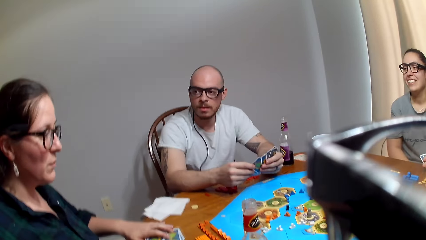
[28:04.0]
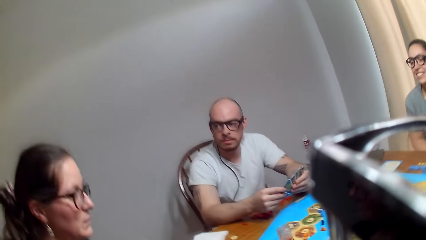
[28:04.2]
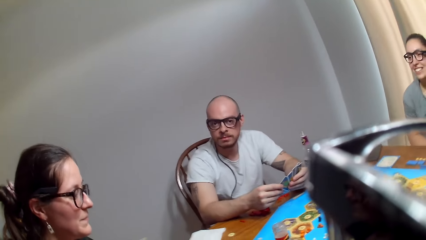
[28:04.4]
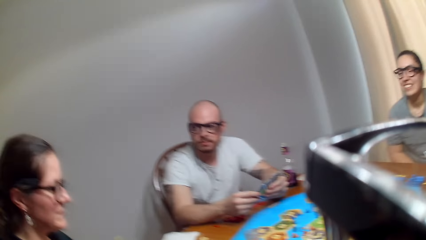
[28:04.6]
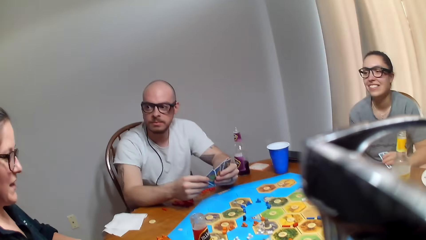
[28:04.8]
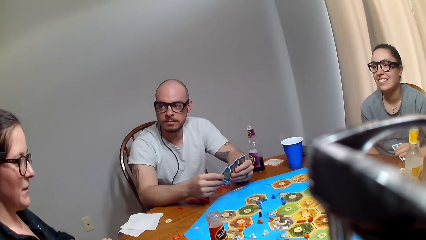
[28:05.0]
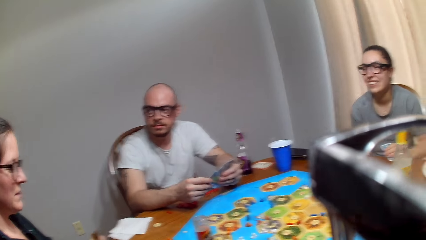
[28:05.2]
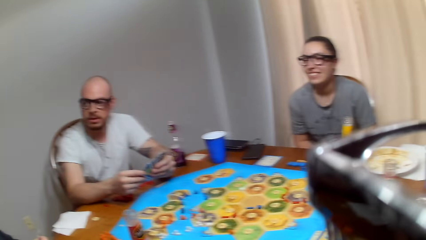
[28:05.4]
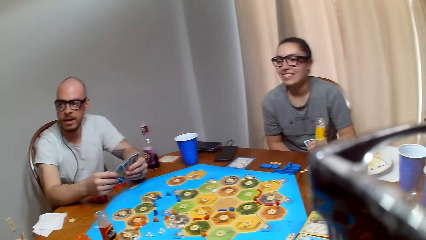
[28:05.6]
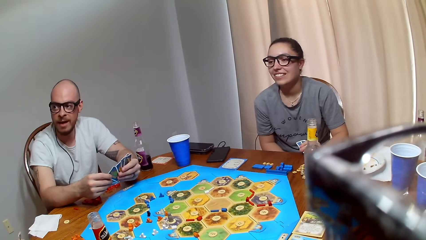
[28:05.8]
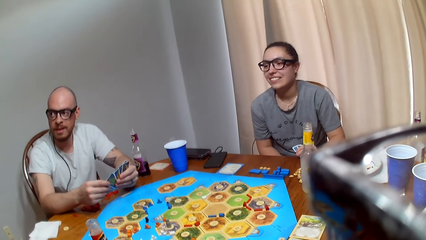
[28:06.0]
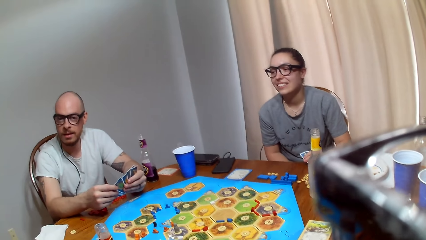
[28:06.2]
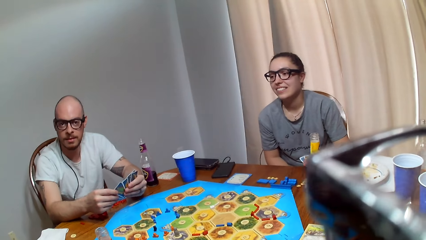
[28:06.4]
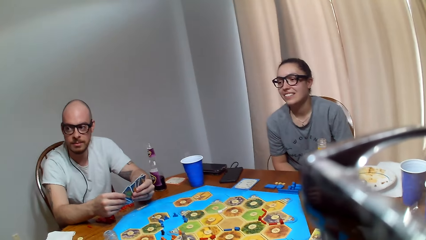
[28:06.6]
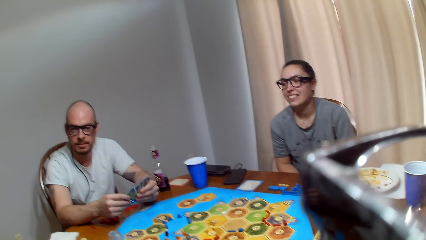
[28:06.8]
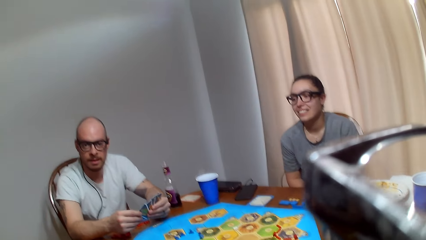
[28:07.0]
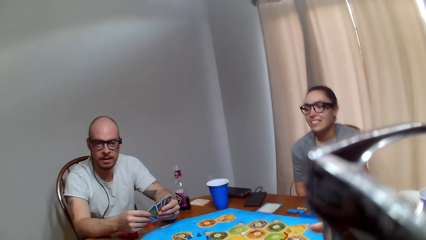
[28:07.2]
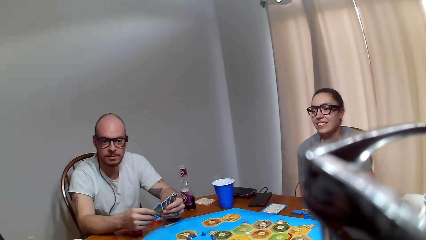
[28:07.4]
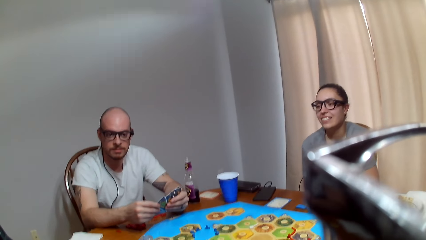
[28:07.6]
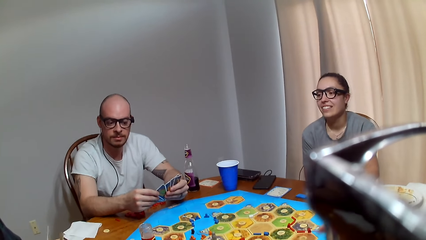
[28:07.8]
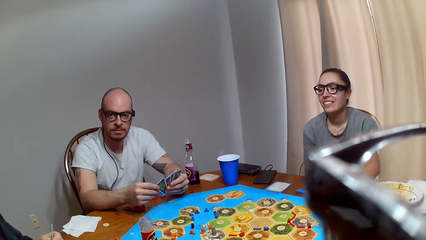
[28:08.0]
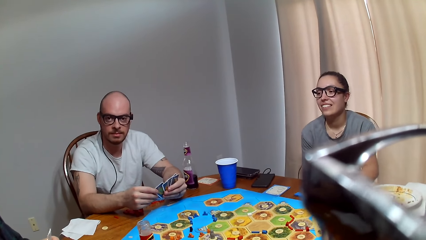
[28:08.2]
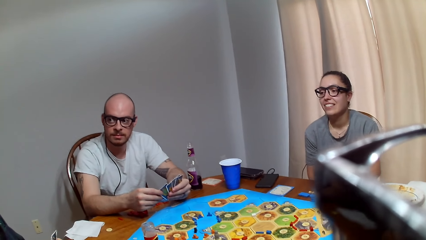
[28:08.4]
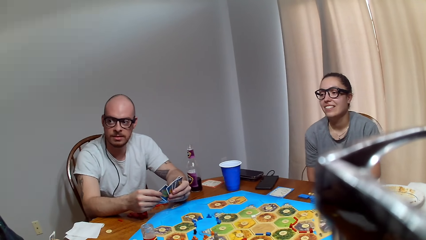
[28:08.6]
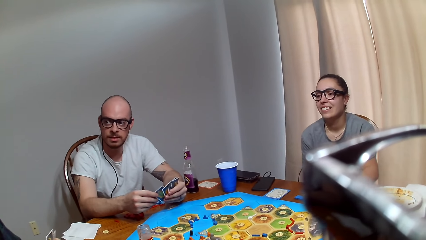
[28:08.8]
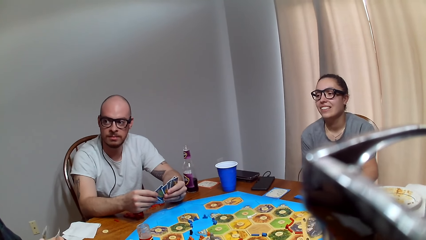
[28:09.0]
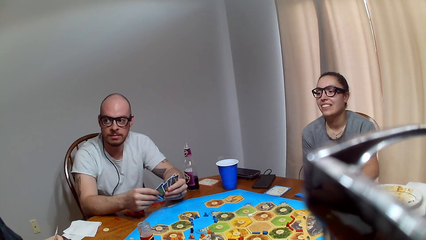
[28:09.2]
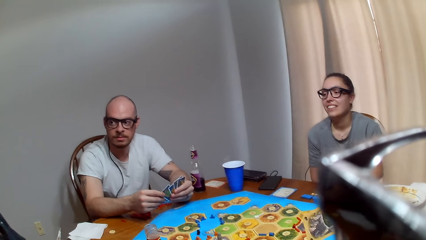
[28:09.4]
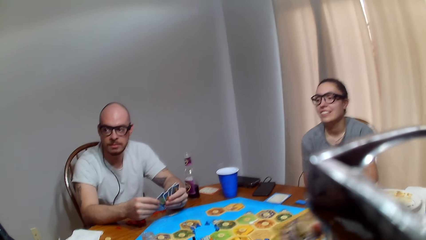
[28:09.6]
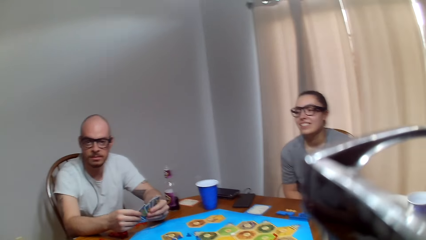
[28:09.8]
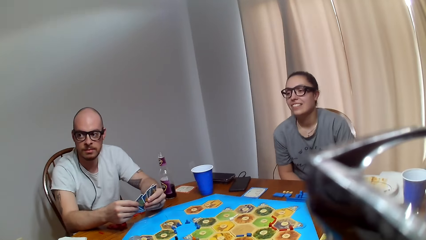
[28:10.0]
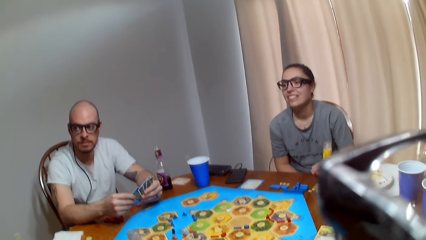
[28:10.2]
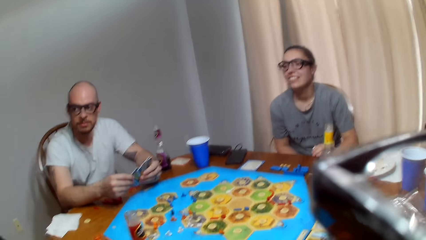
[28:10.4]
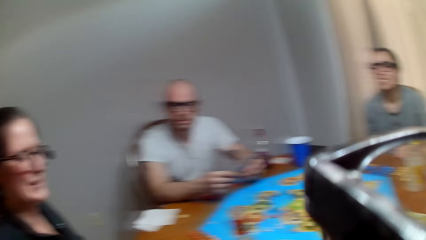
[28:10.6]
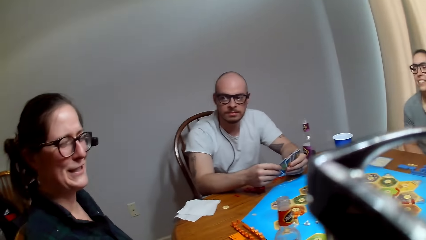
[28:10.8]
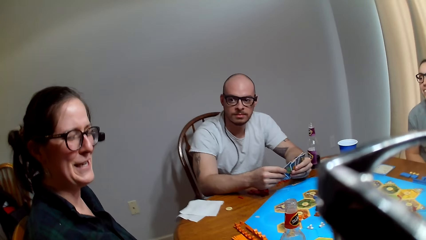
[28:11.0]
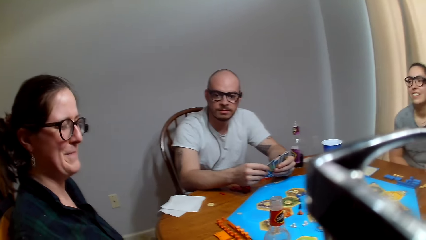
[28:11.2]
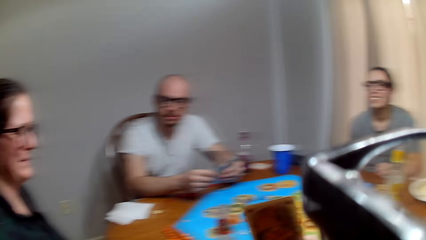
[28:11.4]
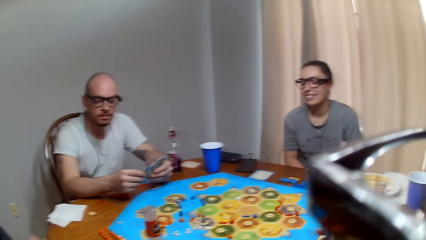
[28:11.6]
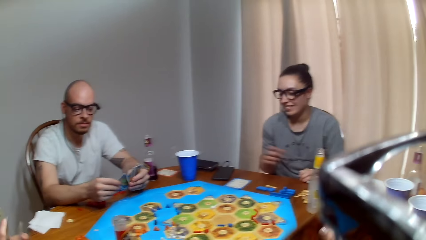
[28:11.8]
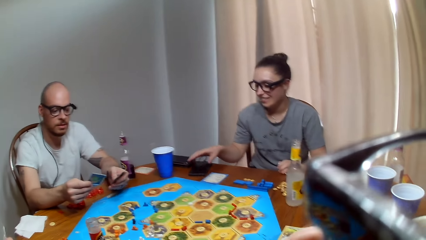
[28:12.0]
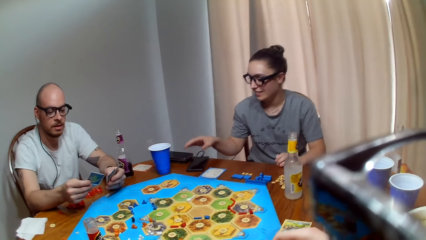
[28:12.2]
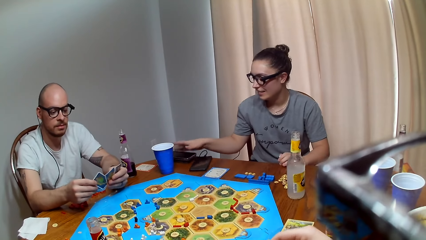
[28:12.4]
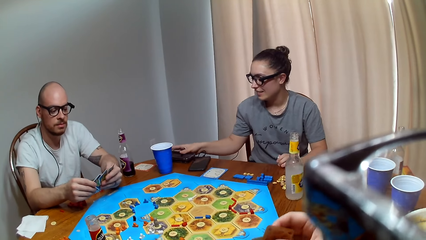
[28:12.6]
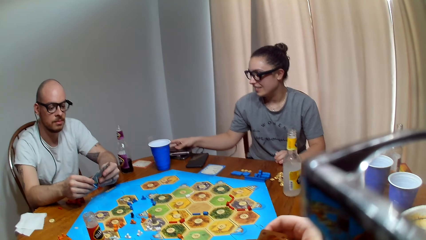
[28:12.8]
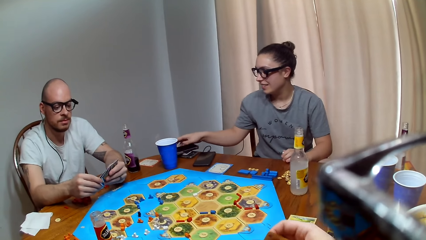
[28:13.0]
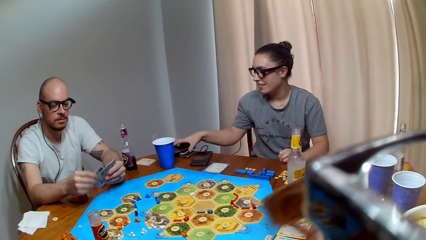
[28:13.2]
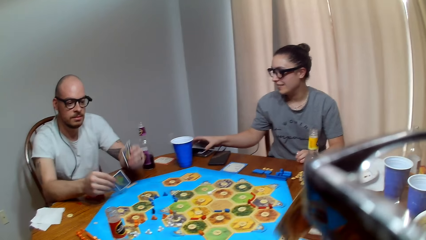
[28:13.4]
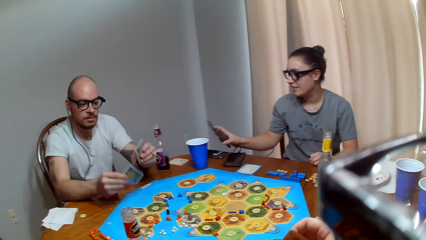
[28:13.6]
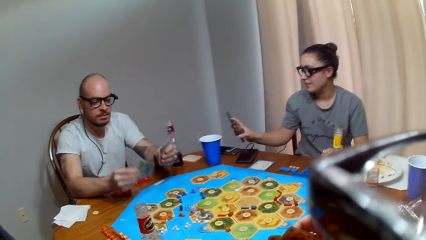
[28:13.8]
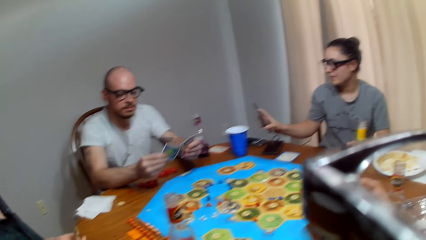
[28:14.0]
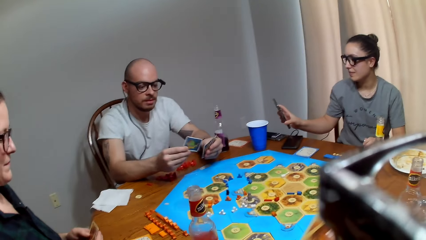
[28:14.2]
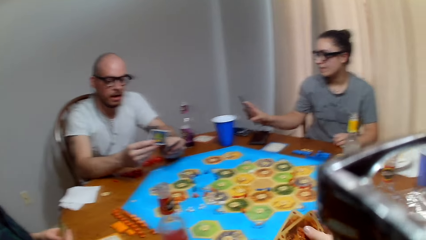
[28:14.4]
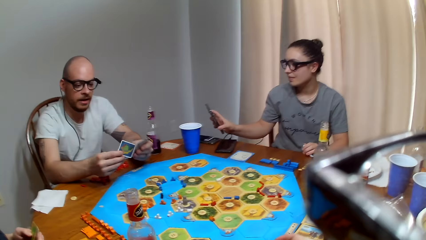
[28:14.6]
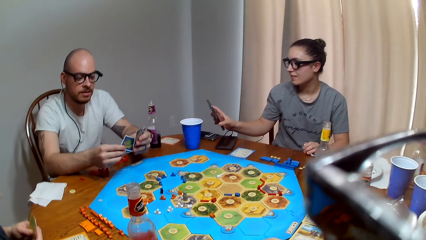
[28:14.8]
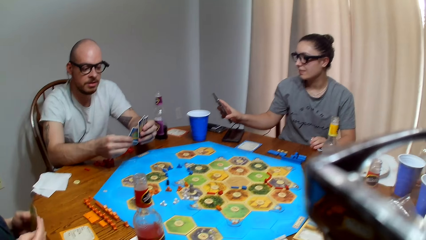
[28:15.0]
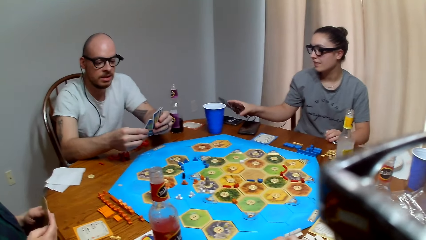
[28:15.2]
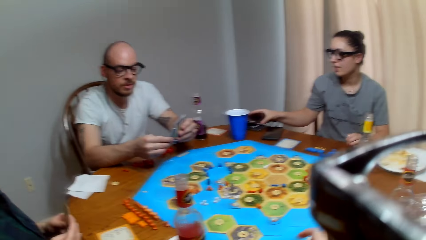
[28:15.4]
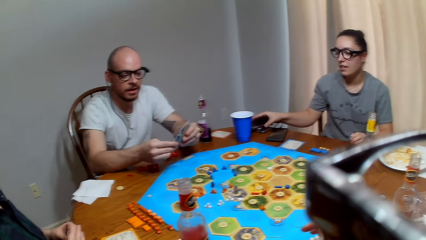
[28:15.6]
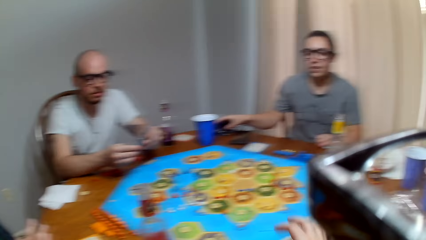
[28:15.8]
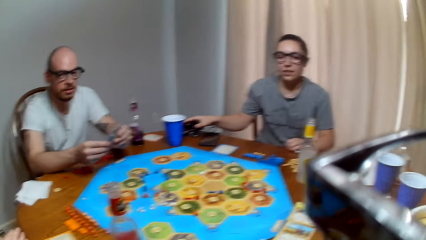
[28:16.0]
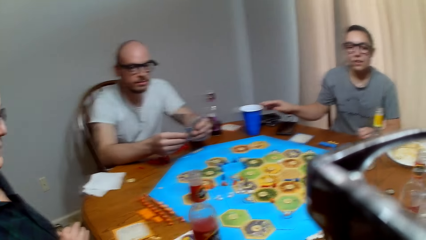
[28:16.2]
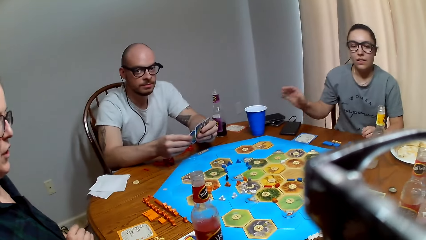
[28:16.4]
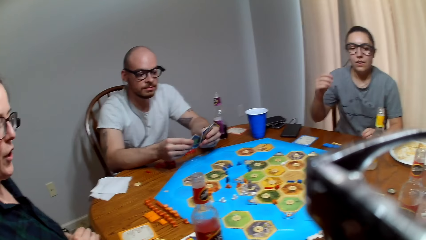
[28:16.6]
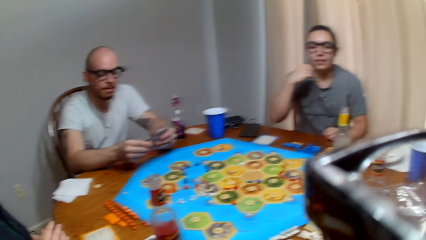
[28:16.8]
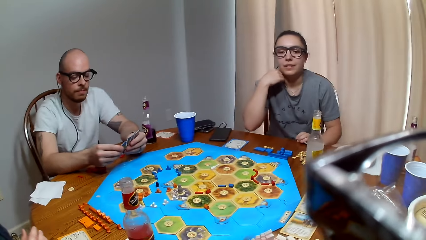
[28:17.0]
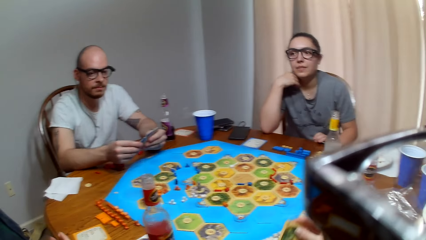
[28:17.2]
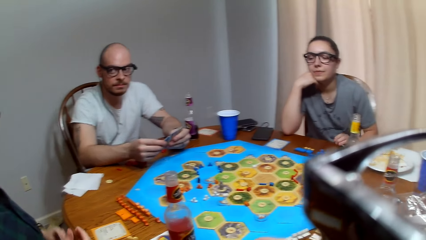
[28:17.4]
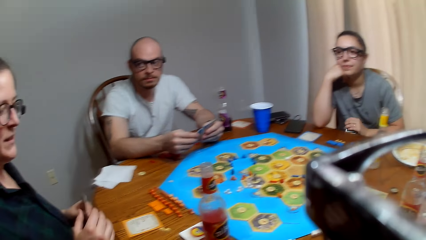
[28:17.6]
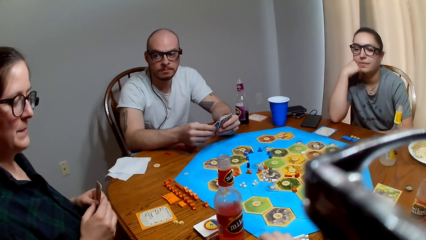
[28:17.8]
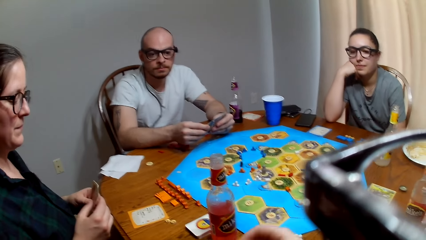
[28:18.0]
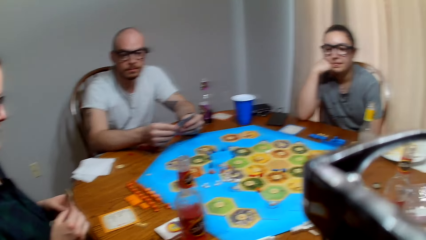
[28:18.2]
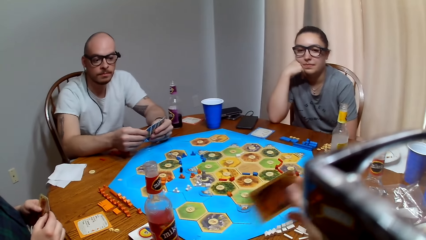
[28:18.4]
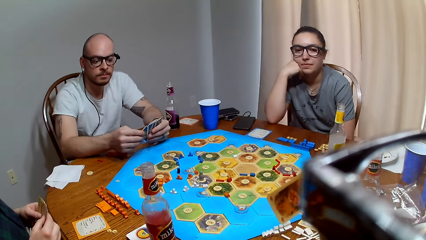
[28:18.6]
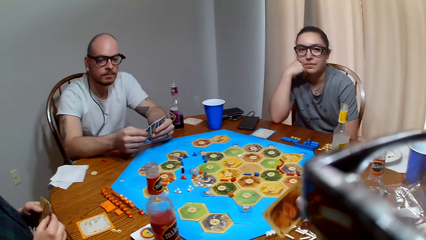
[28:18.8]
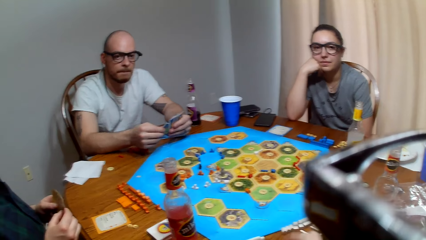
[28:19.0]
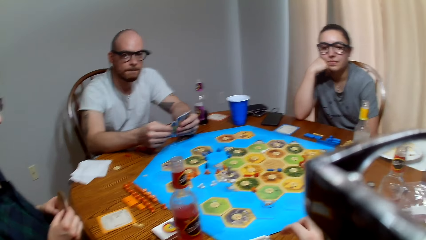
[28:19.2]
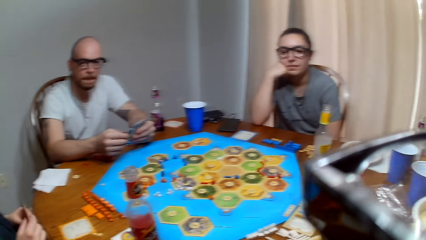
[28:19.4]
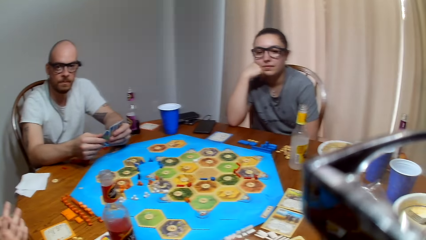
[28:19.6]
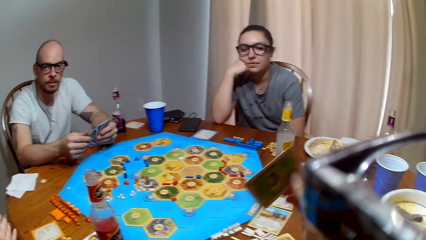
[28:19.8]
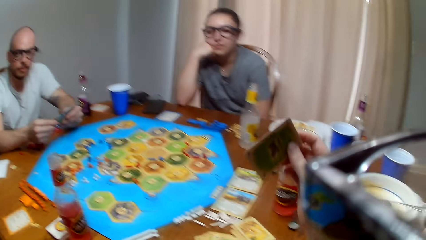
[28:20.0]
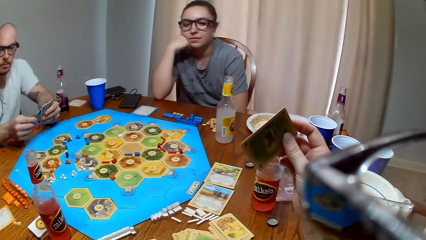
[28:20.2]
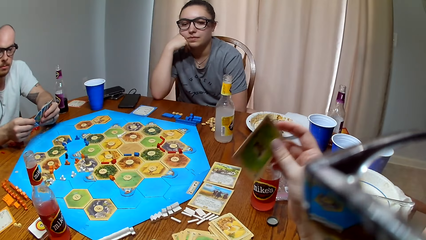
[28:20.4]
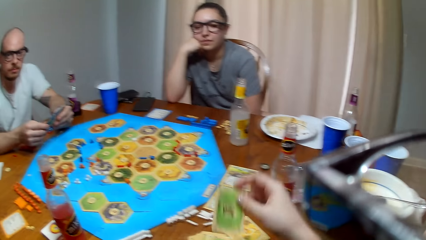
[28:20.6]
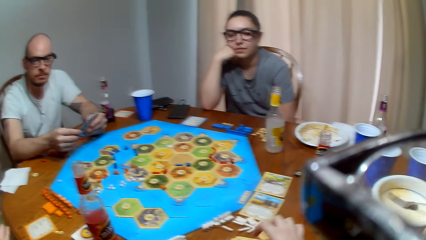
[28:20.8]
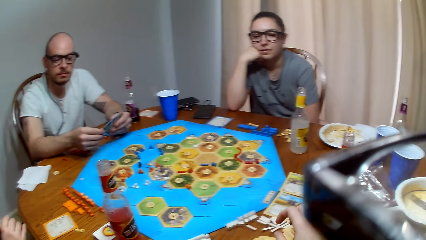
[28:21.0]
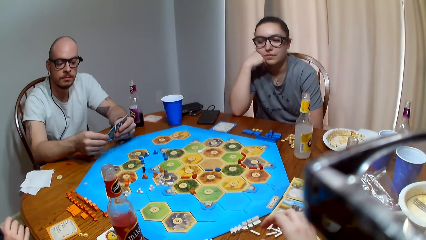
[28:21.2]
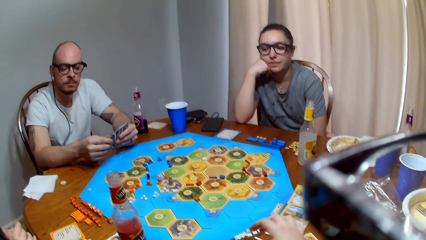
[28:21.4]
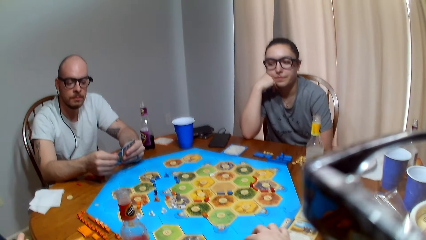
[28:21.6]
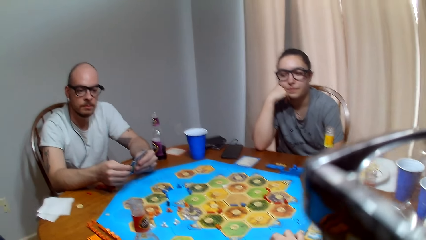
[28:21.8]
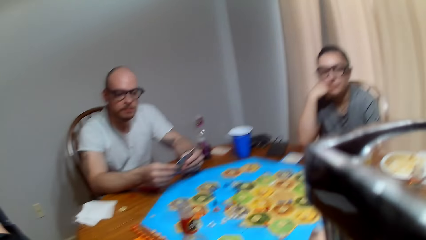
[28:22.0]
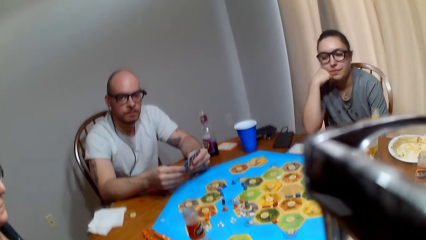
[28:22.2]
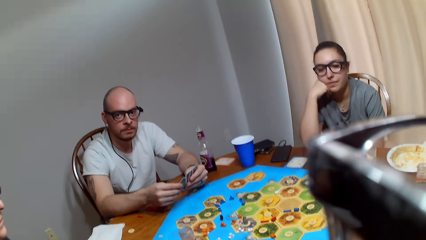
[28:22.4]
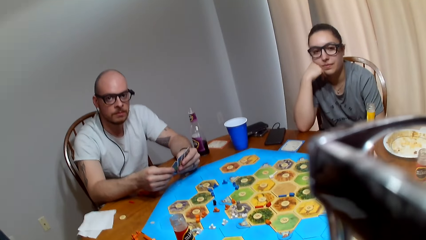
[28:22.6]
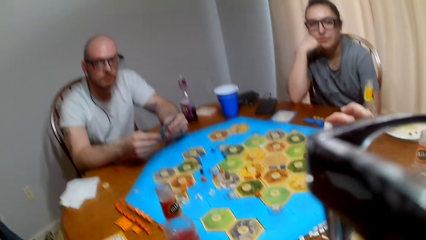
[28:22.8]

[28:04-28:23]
A woman picks up the cards on the table. The camera wearer converses with the woman. The woman responds to the camera wearer. A man speaks to the woman. The camera wearer speaks. The woman speaks to the camera wearer. The camera wearer picks up a card from the woman. They hold cards. Another woman picks up her phone. The man shuffles the cards. The camera wearer makes a sound. The other woman looks at the phone. The man speaks to the first woman. The camera wearer converses. The other woman puts down the phone. The first woman speaks to the camera wearer. The other woman puts her hand on her chin. The camera wearer talks to the first woman. They lift up the cards. The first woman shuffles the cards. The camera wearer converses. They hold out a card. They place the card on the table. They shout.
